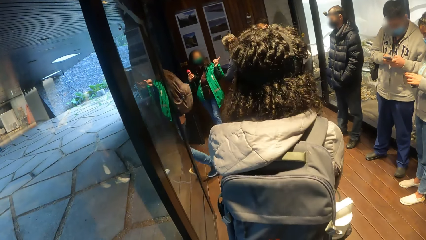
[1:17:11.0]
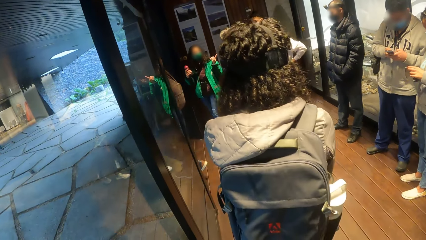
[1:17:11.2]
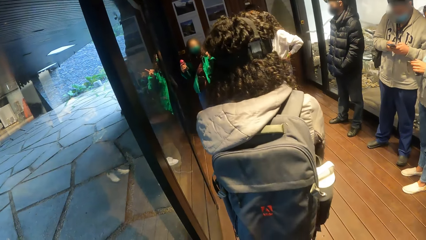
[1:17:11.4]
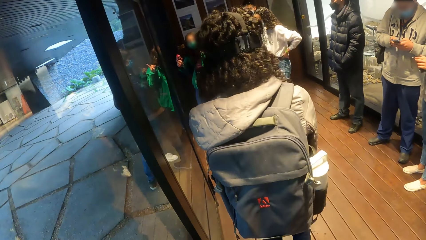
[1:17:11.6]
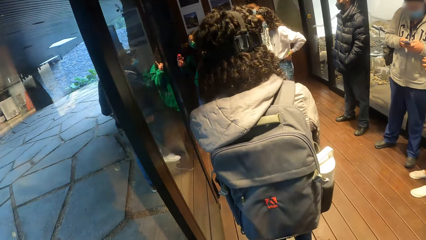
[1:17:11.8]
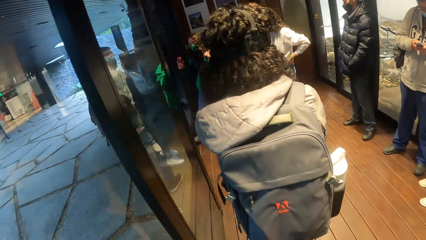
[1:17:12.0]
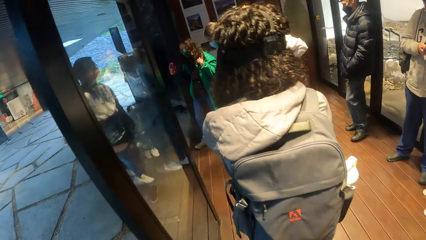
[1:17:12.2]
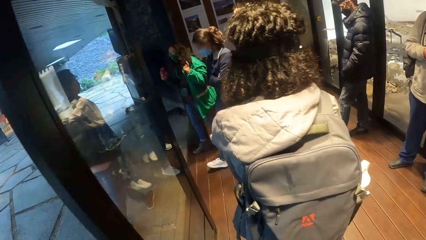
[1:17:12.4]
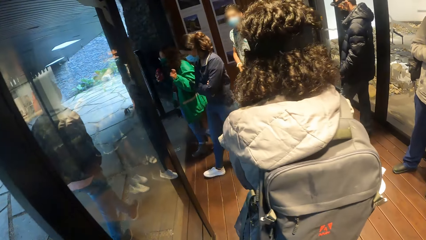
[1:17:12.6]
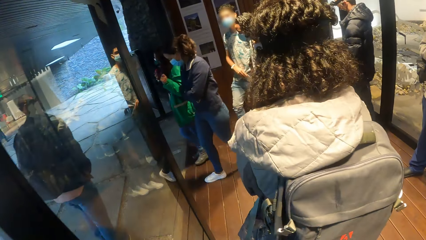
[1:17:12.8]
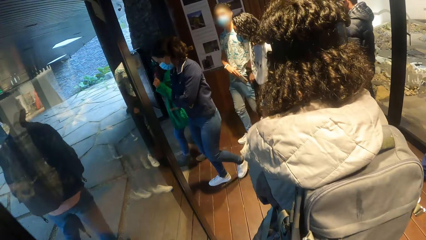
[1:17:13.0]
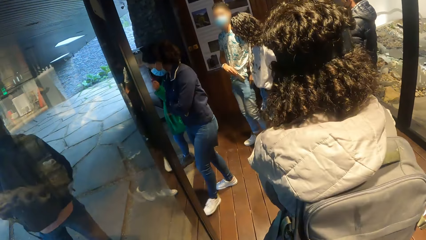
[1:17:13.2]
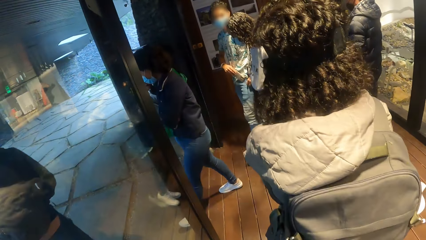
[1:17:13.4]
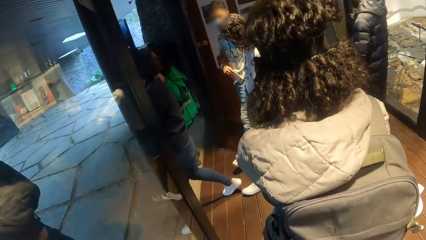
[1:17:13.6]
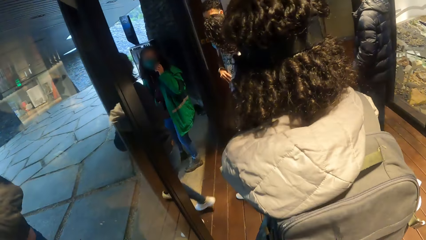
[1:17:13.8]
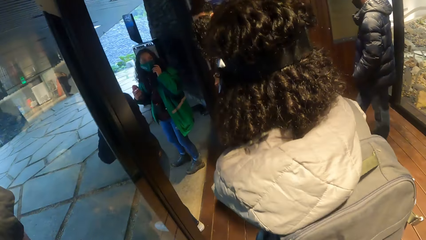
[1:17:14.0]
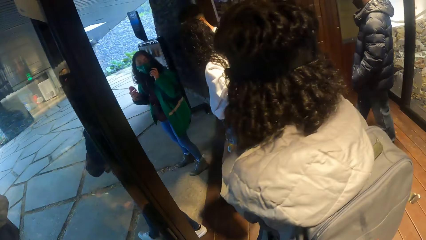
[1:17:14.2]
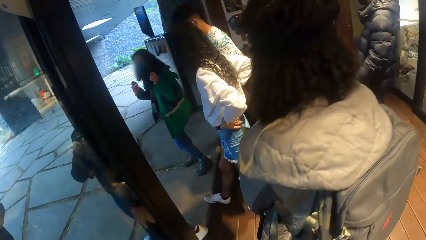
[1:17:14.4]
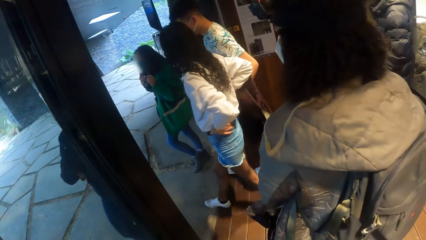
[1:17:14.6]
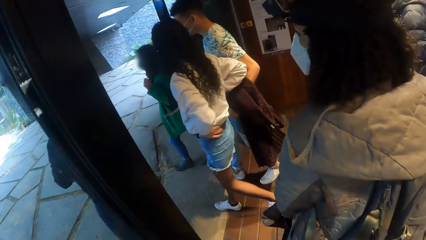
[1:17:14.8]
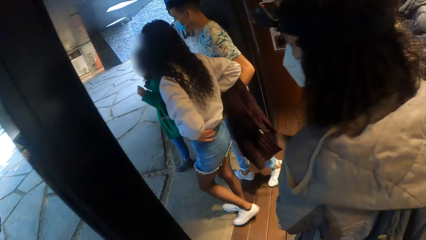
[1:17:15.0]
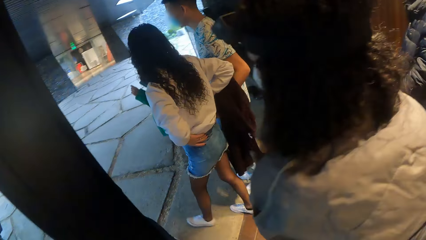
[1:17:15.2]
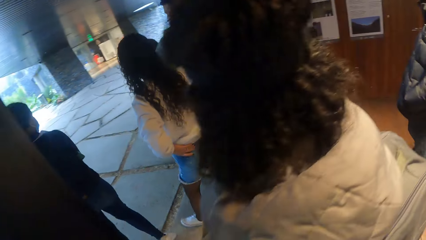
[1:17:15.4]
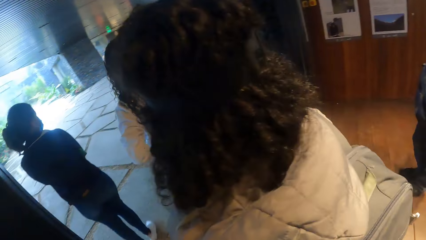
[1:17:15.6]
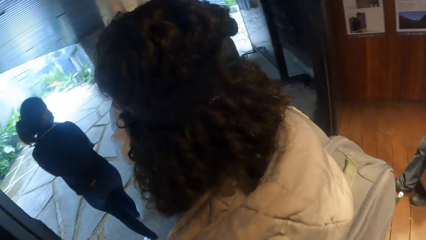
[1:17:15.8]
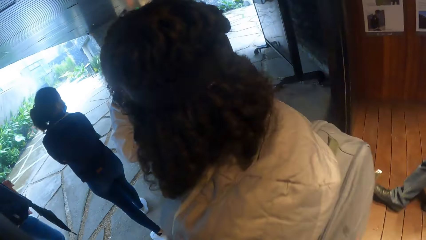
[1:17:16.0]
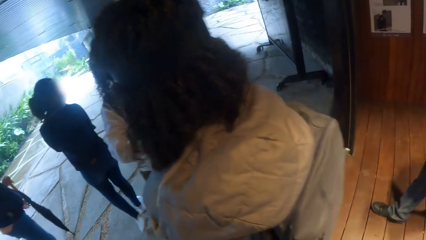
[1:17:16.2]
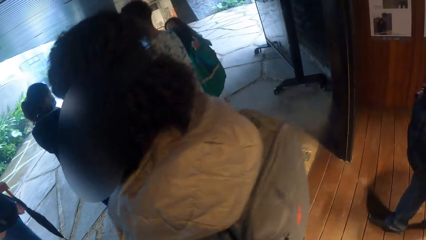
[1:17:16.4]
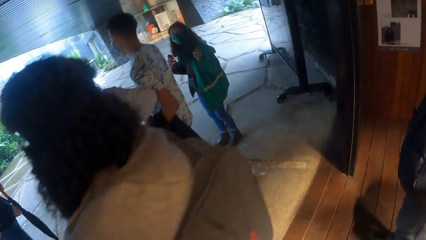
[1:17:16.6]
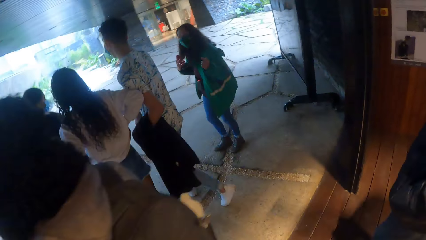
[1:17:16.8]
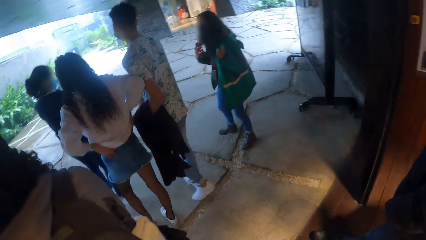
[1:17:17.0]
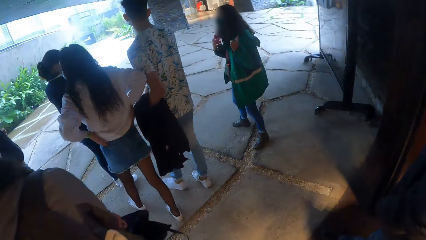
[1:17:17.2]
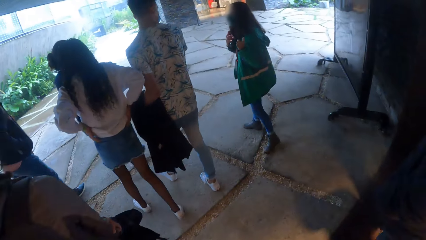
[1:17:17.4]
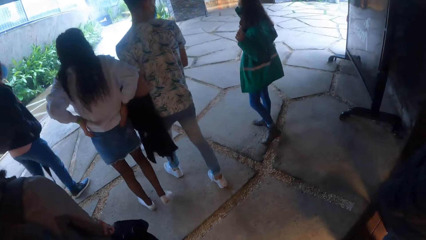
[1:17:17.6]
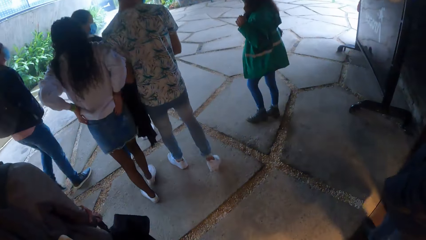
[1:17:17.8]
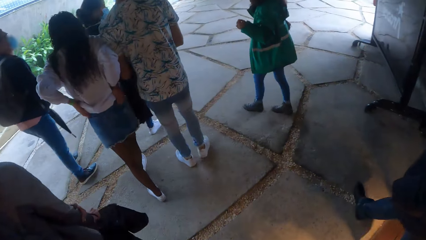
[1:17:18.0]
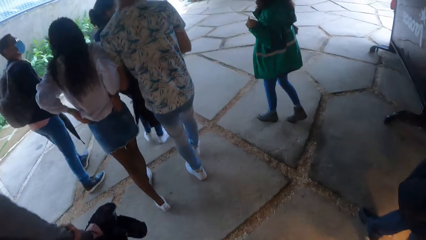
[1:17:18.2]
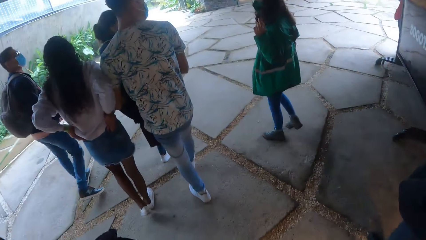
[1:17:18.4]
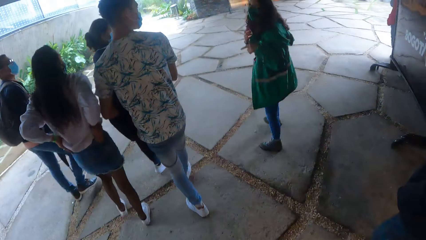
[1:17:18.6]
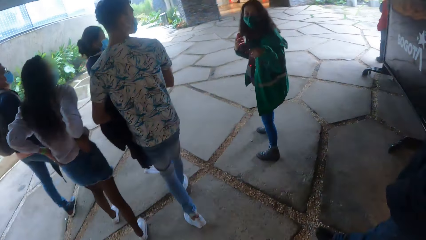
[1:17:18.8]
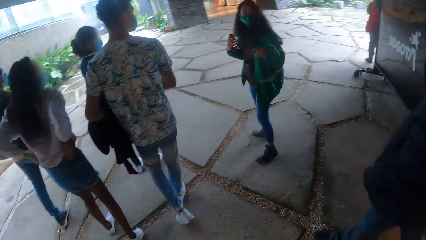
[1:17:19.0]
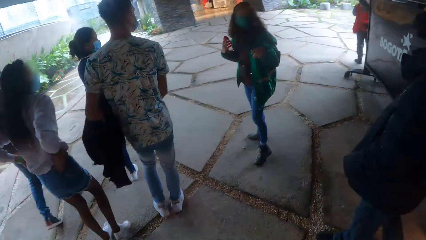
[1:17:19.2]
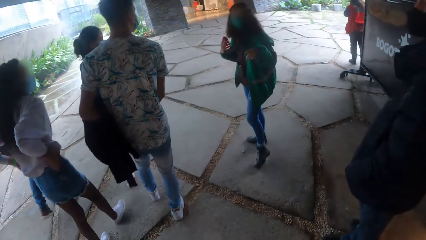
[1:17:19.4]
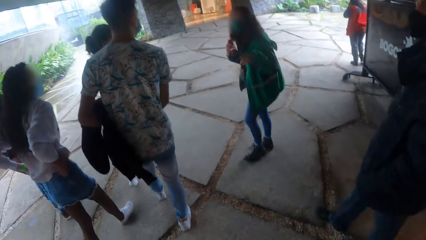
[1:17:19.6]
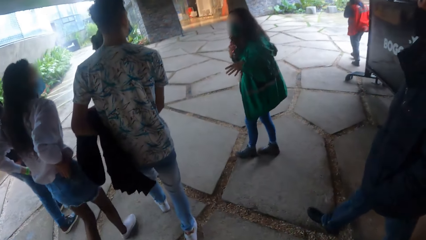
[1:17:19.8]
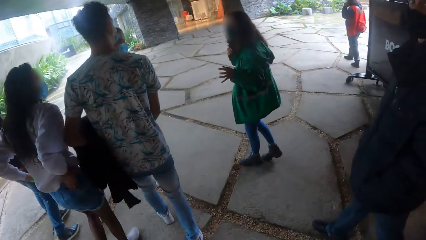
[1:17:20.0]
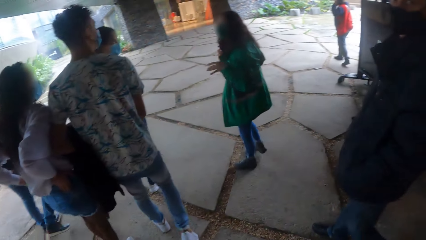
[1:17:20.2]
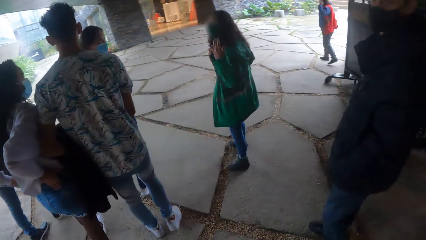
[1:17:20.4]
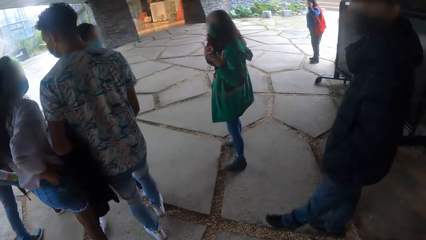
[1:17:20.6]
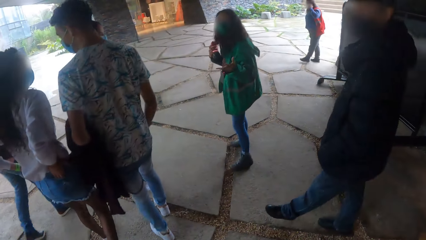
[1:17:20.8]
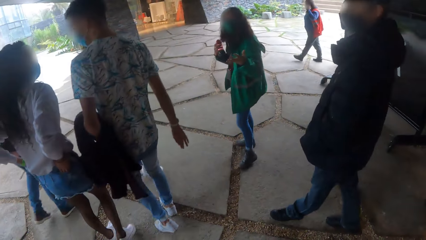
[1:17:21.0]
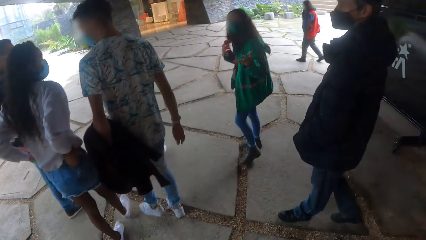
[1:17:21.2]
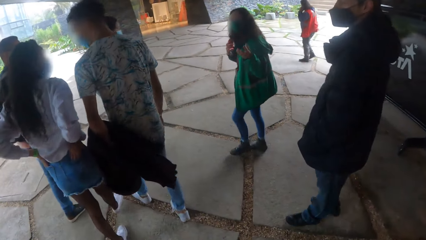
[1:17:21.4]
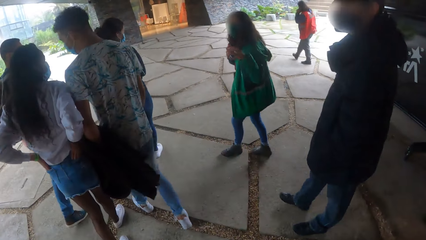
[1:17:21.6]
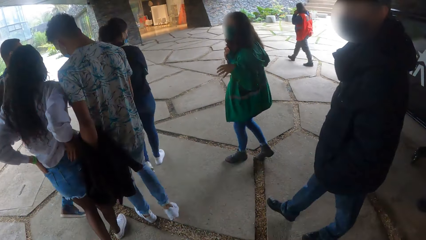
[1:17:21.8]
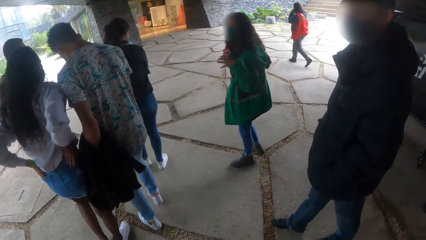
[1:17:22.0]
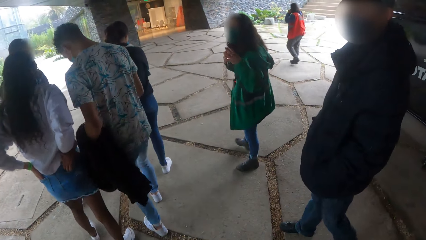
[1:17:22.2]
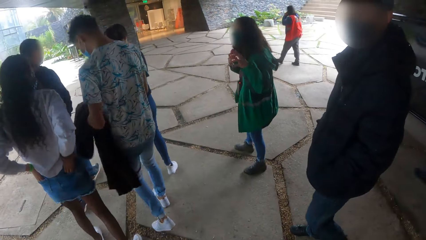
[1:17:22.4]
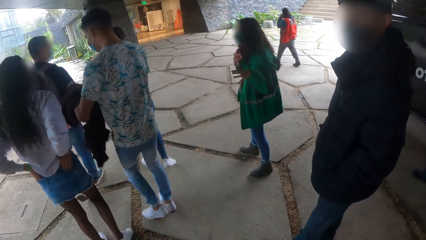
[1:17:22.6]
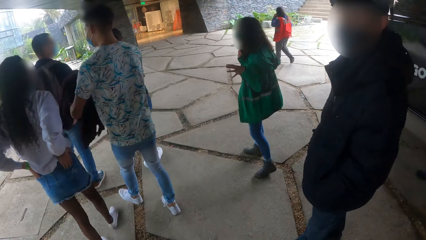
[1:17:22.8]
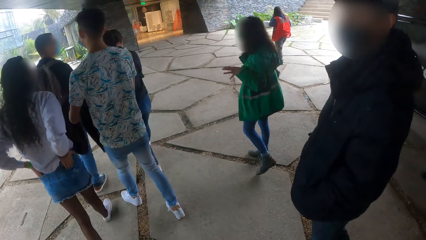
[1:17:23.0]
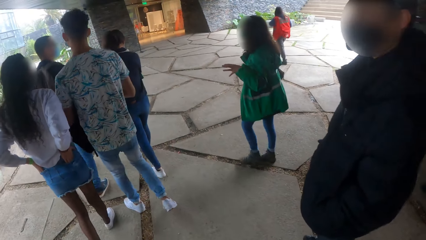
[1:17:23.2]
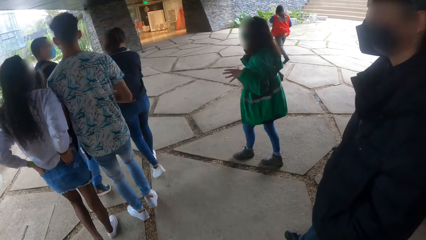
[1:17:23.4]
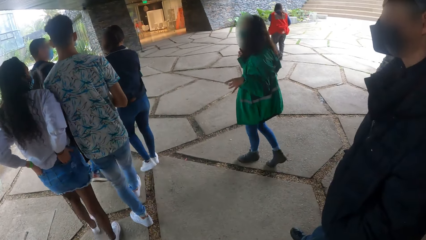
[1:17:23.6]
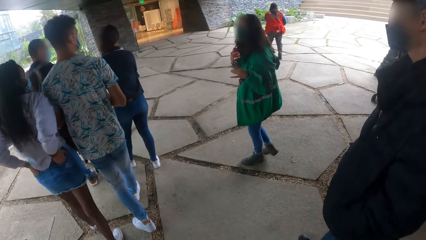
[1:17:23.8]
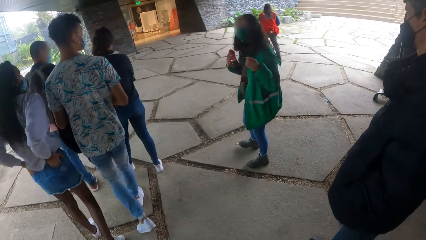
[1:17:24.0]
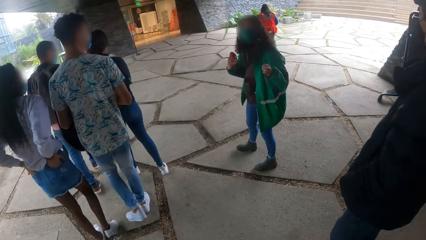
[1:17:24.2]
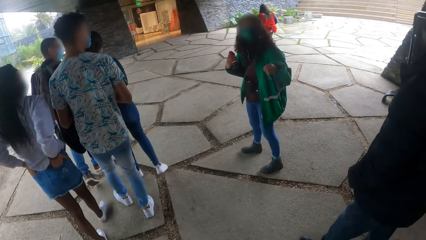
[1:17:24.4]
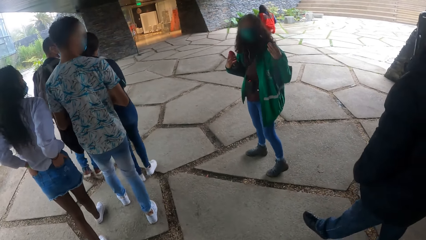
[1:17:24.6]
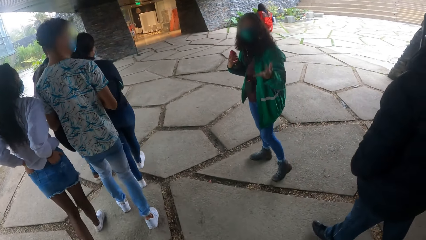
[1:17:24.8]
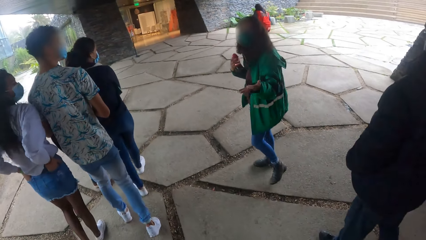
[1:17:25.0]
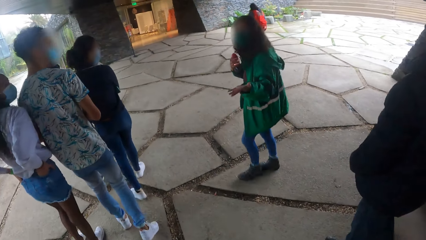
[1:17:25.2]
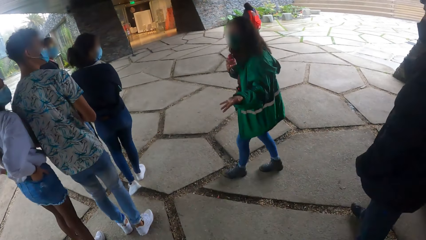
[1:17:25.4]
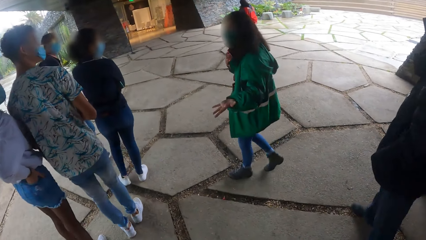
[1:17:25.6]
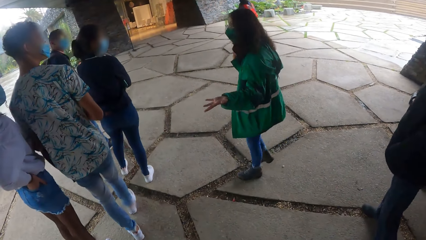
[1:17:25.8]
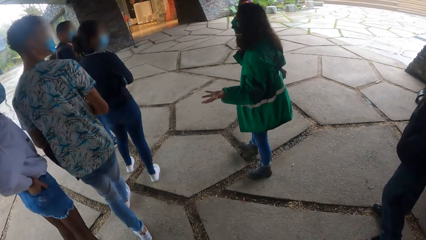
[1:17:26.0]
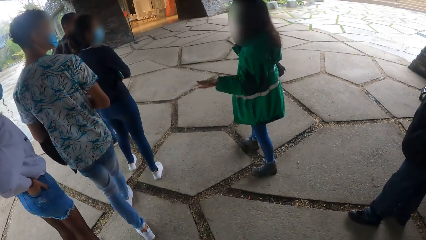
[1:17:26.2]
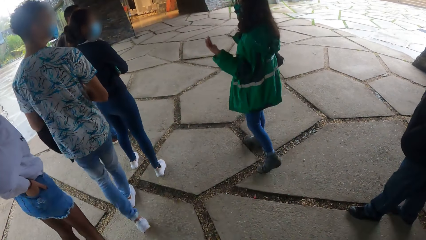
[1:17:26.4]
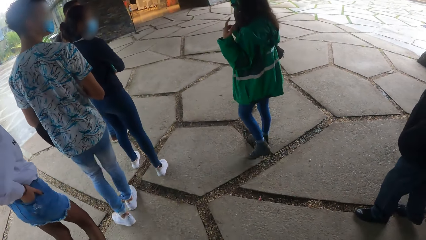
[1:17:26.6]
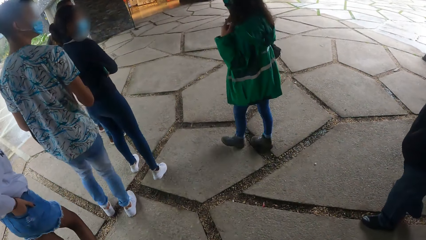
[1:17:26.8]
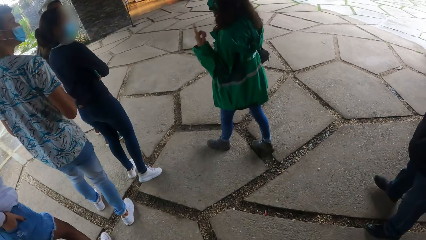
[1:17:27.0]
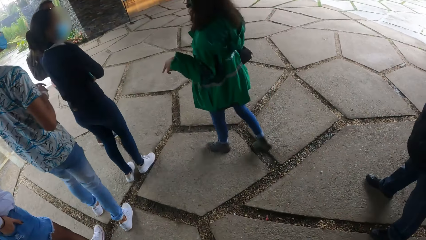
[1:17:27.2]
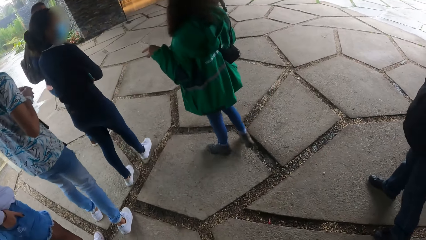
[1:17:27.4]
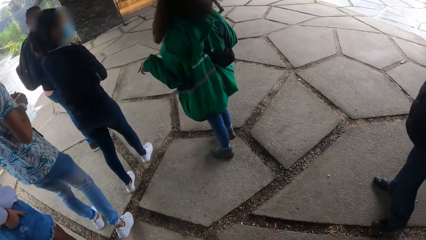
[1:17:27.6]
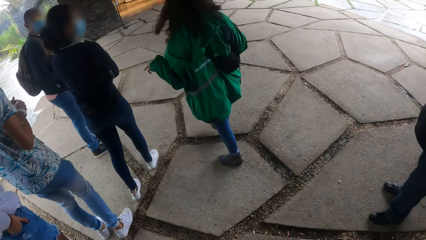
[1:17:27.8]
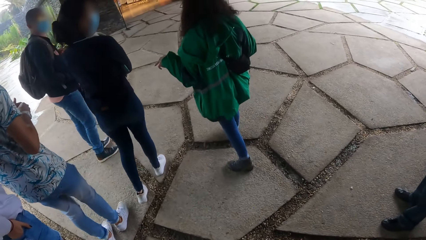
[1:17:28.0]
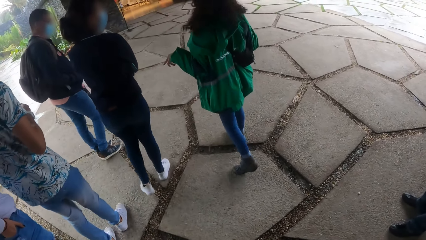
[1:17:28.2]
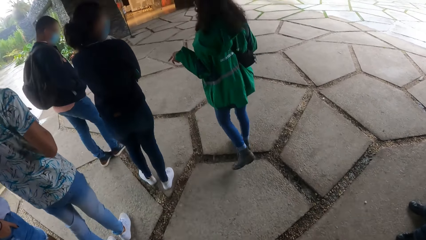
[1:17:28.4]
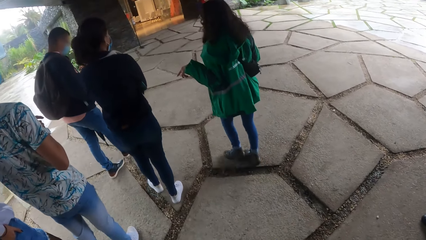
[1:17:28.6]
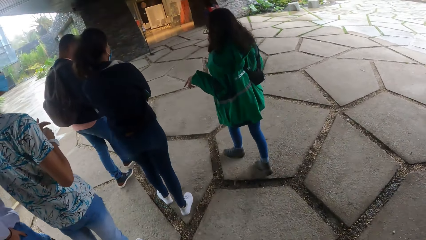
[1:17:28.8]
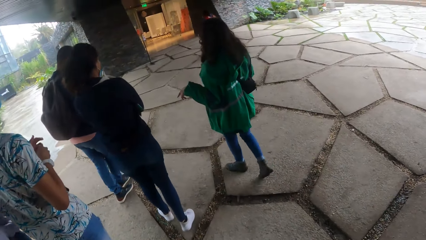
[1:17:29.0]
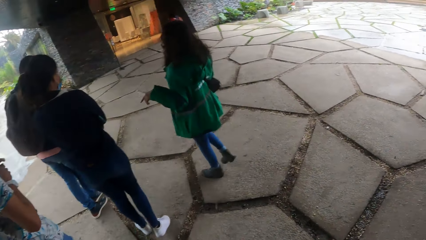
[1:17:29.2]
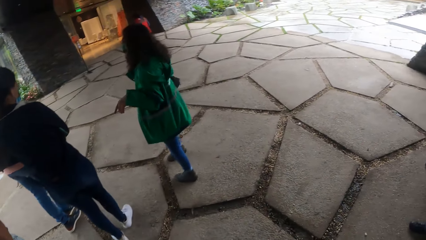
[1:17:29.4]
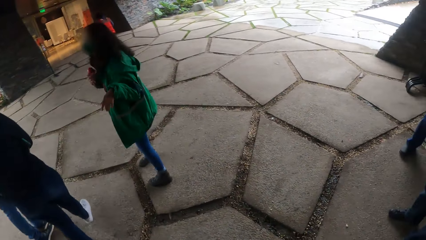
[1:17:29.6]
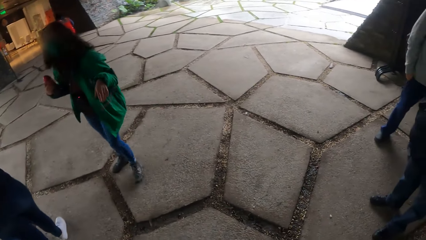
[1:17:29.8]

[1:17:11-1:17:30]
The camera wearer walks around. The woman walks out of a room. The camera wearer walks out of the room. The woman interacts with the camera wearer and others in the park.
